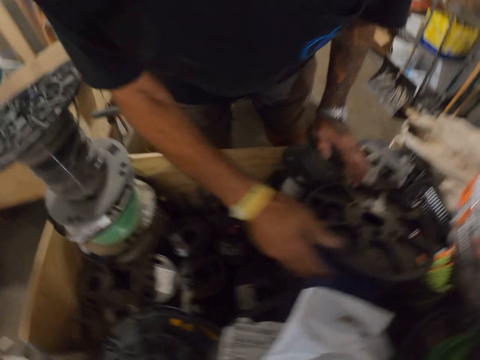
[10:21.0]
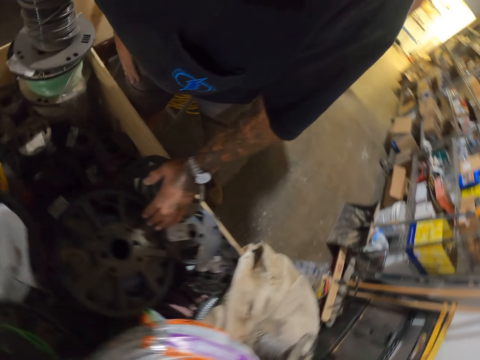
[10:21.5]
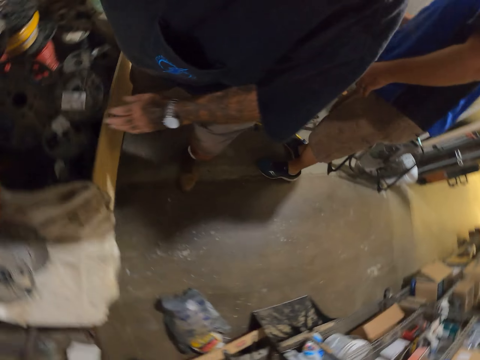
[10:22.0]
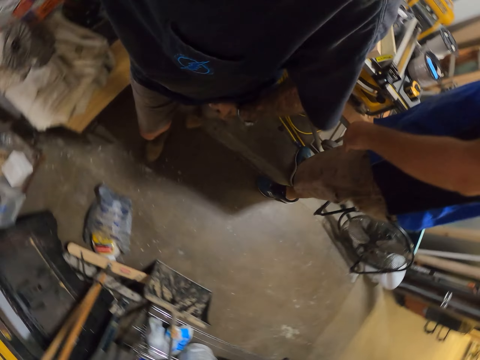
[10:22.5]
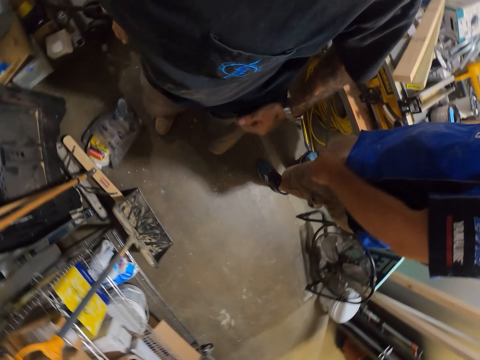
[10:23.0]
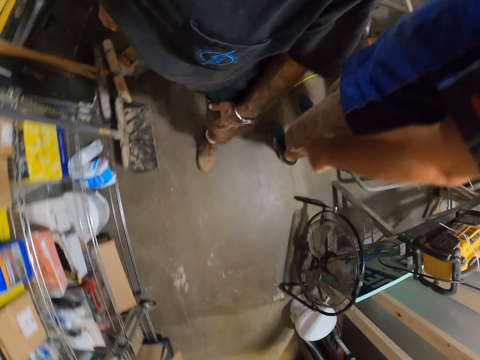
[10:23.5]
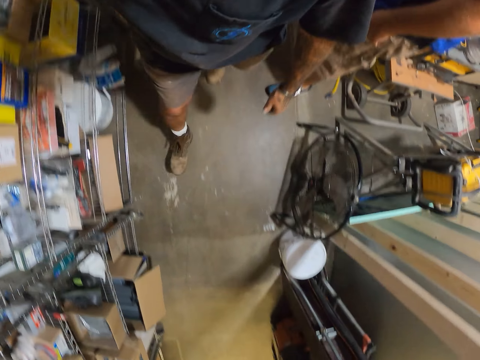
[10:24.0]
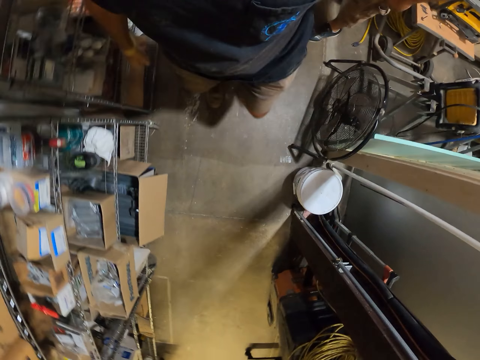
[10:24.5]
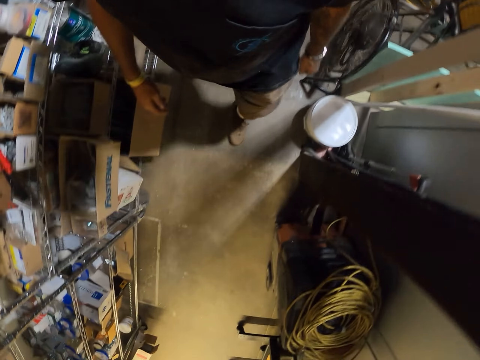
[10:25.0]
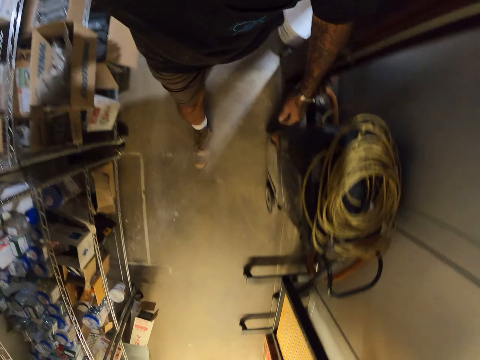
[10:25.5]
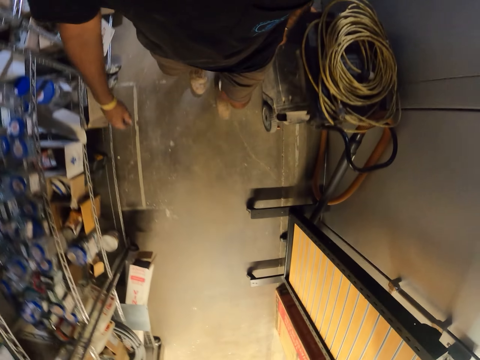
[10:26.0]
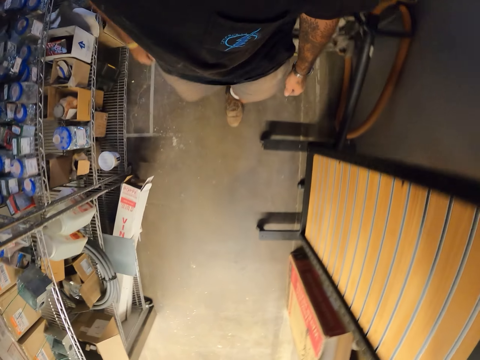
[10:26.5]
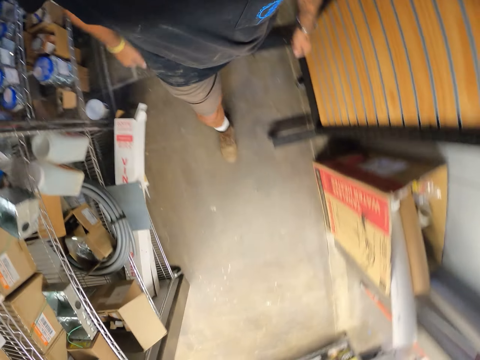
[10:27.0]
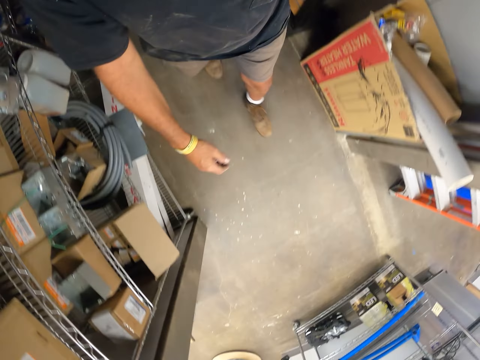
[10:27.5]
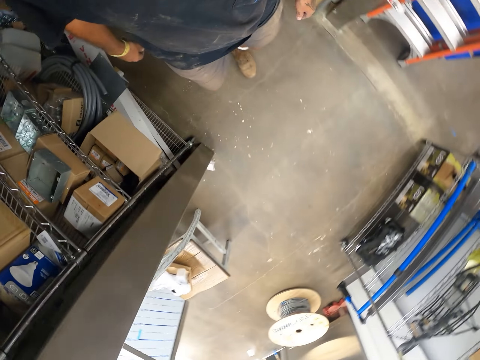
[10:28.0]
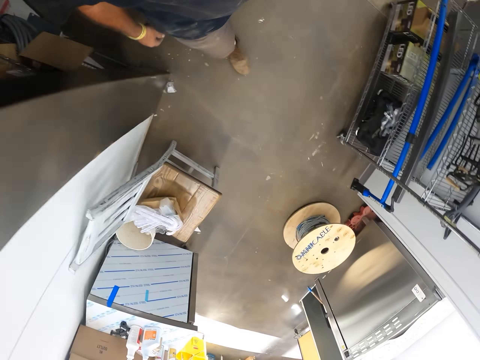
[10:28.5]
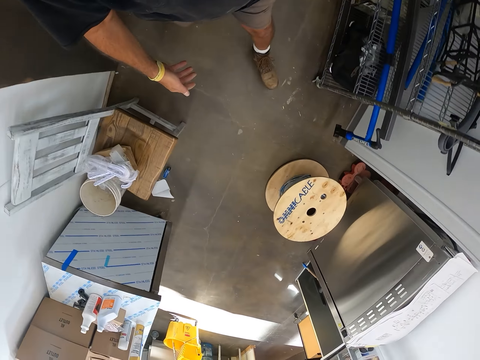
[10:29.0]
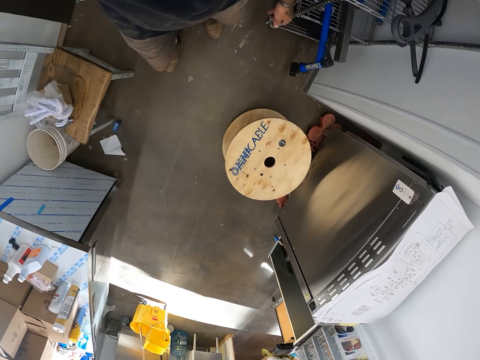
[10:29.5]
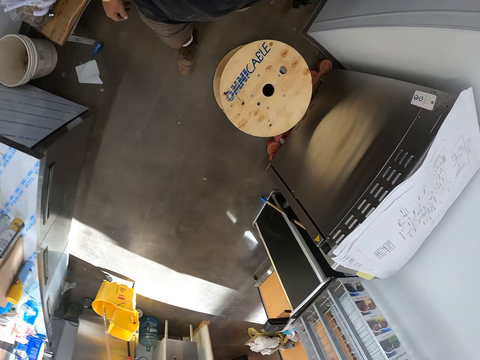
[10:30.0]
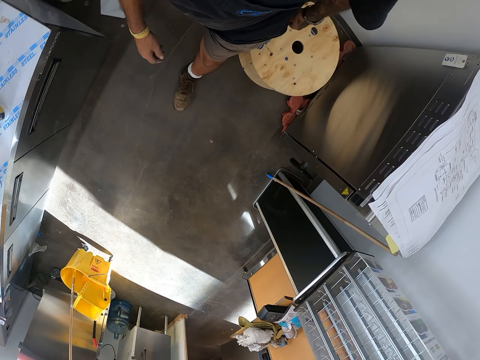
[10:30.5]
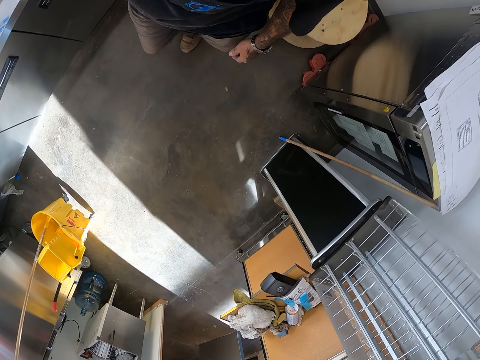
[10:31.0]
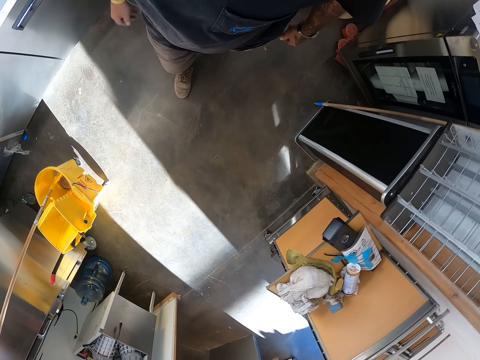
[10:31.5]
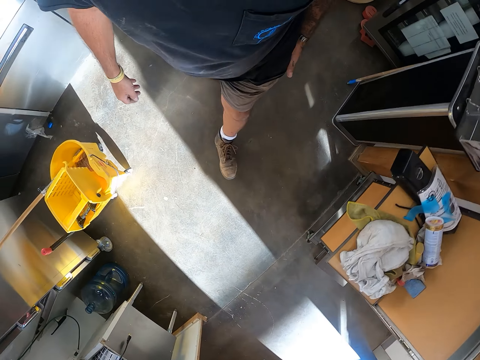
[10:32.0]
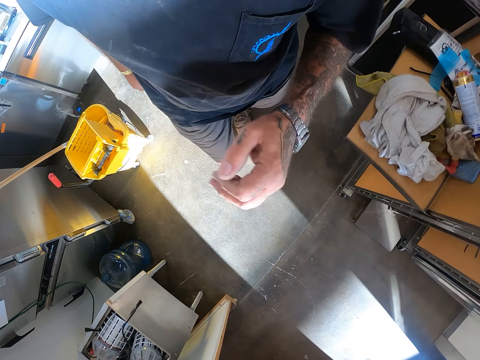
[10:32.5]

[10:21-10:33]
The camera wearer walks around.

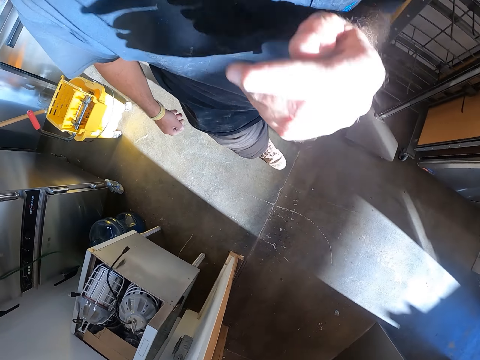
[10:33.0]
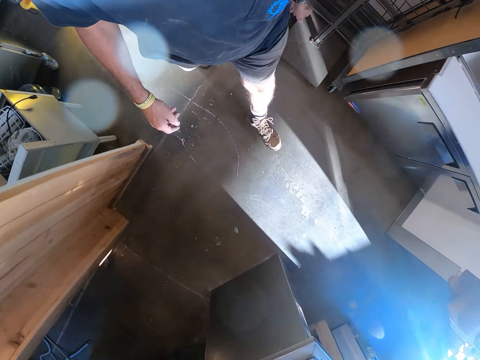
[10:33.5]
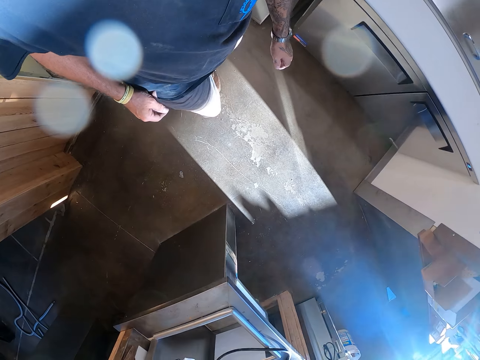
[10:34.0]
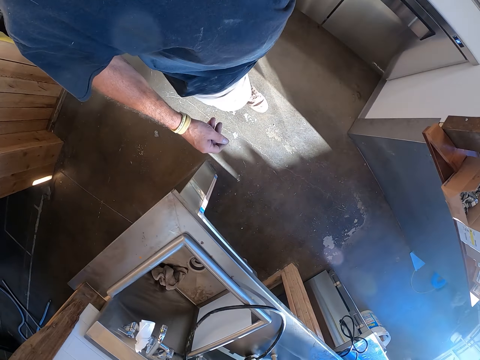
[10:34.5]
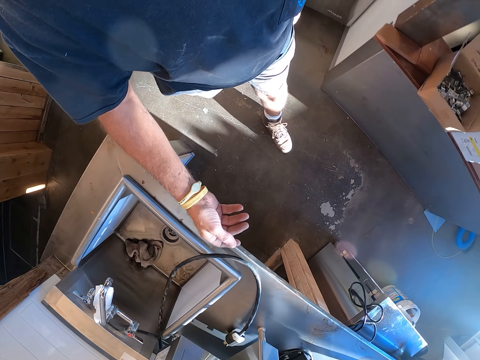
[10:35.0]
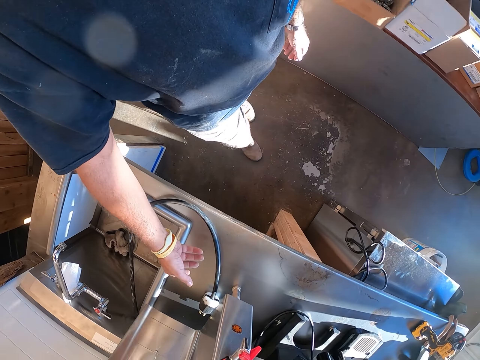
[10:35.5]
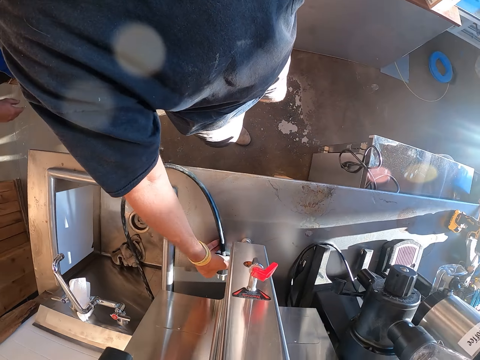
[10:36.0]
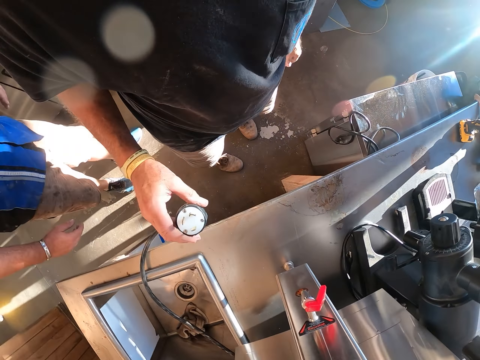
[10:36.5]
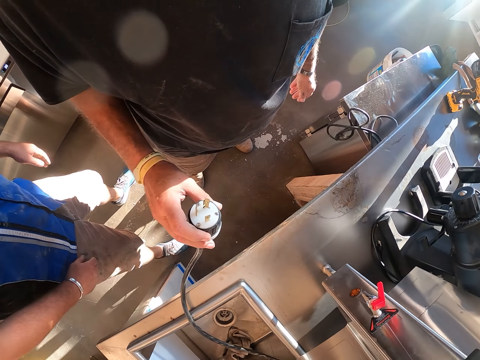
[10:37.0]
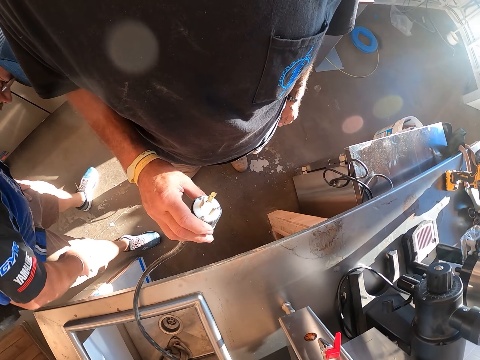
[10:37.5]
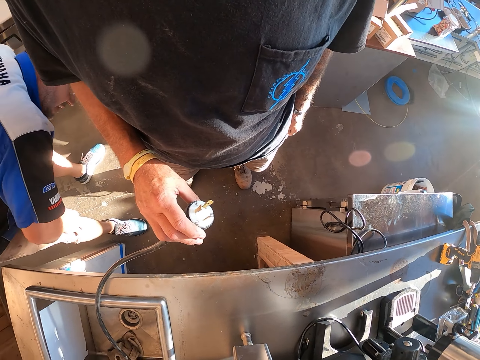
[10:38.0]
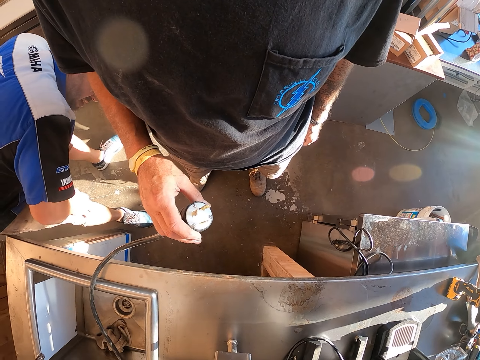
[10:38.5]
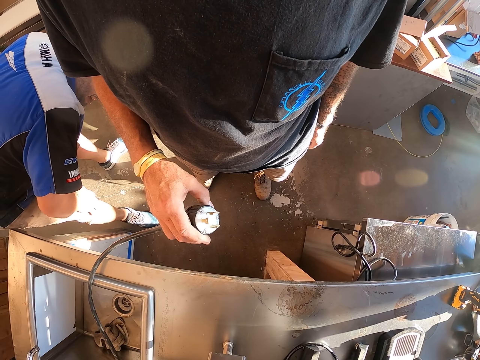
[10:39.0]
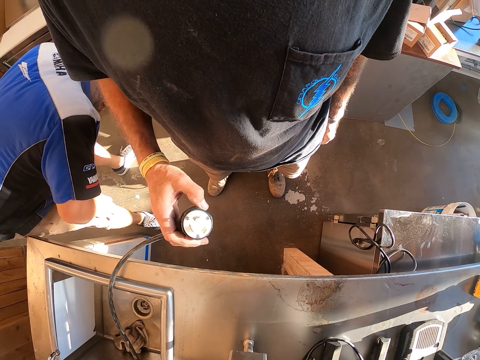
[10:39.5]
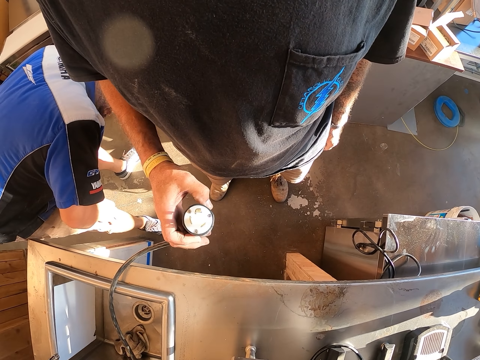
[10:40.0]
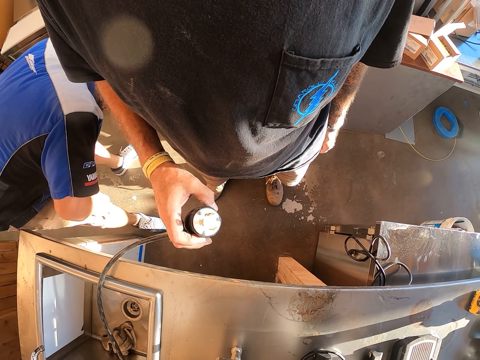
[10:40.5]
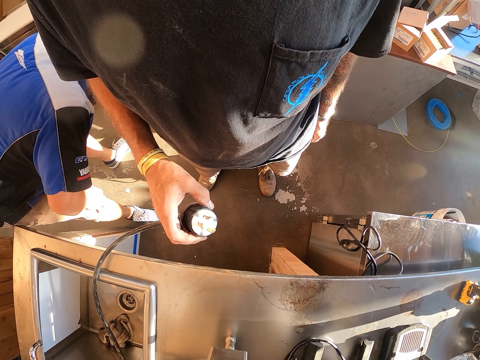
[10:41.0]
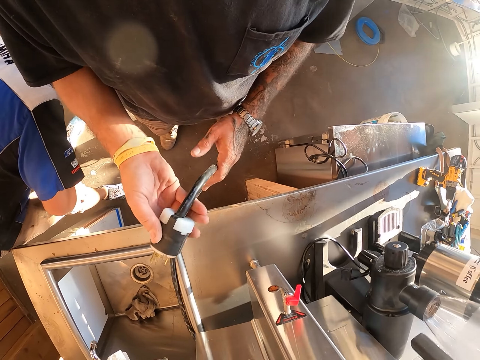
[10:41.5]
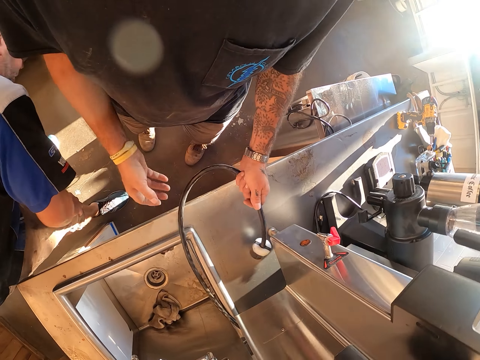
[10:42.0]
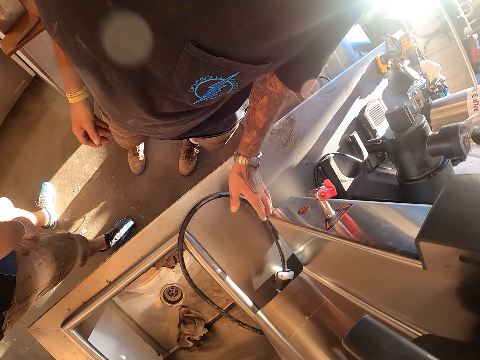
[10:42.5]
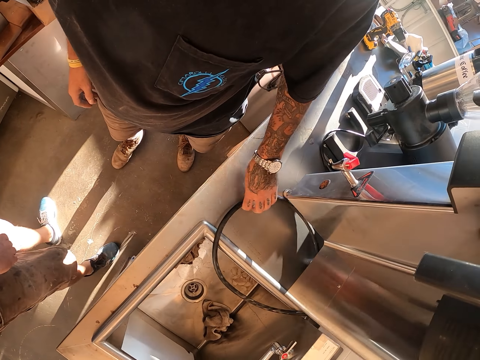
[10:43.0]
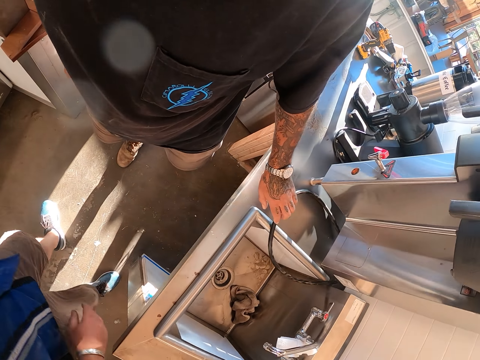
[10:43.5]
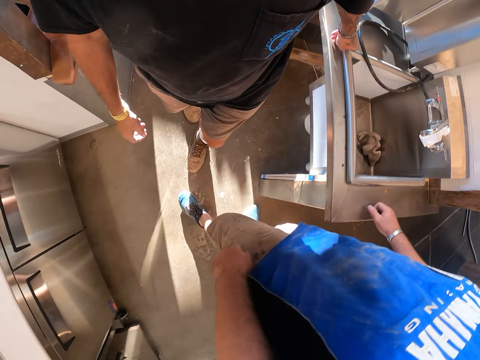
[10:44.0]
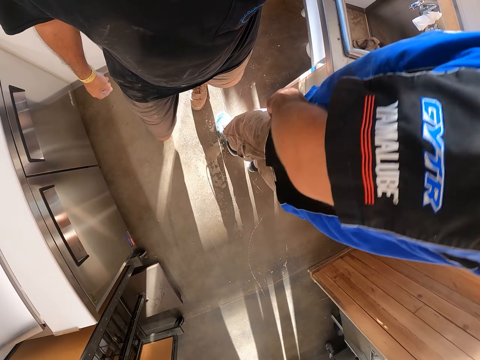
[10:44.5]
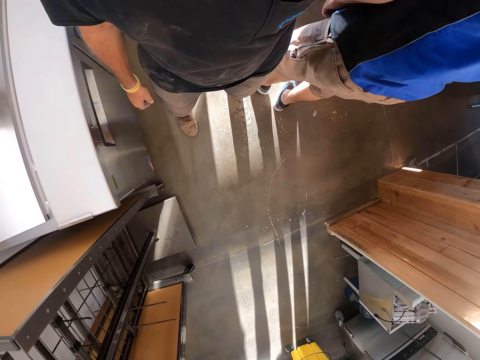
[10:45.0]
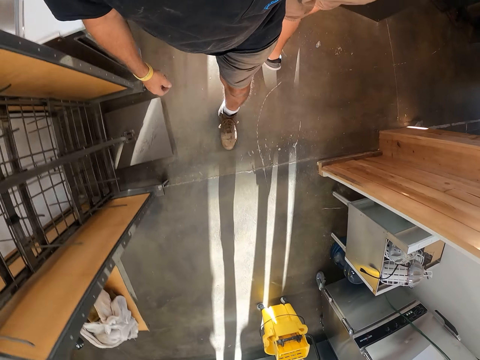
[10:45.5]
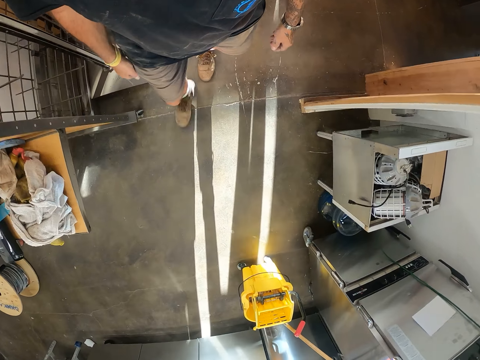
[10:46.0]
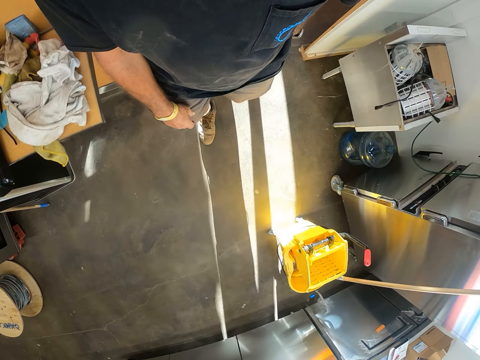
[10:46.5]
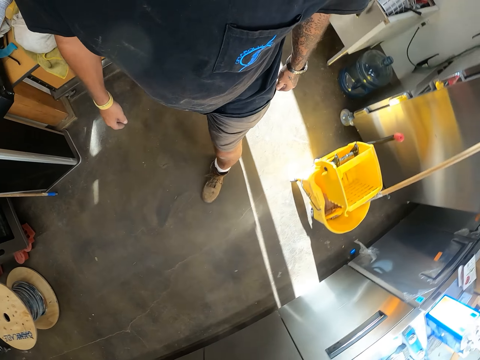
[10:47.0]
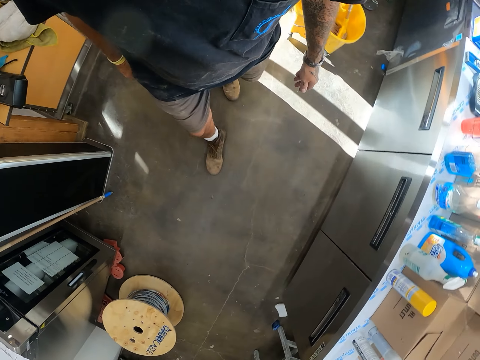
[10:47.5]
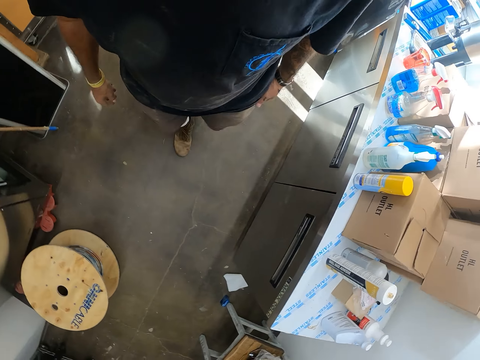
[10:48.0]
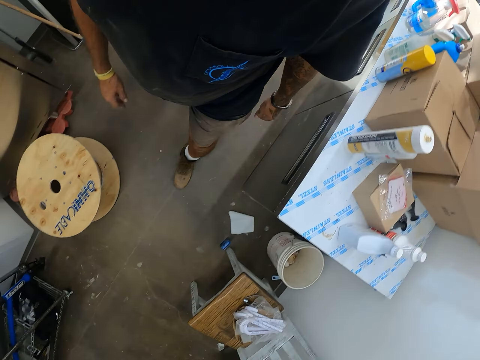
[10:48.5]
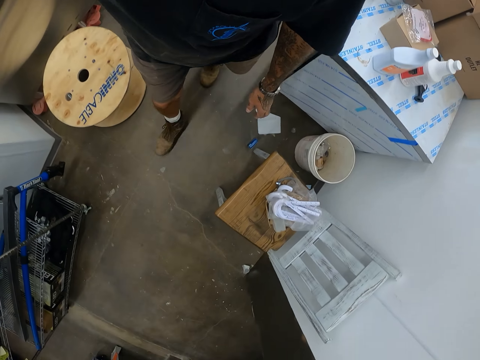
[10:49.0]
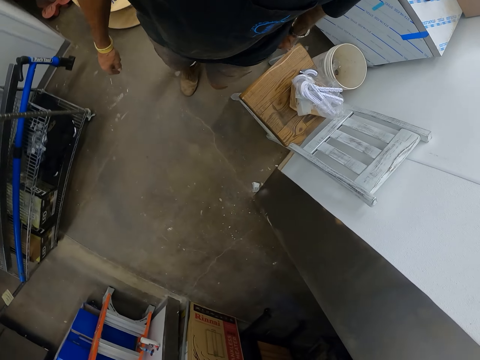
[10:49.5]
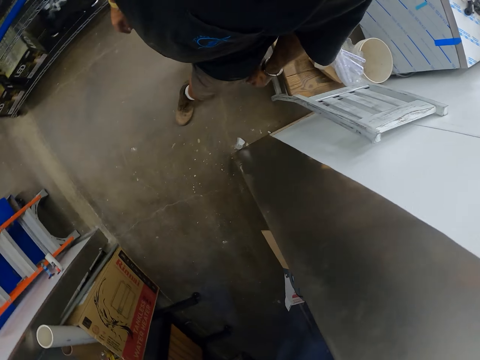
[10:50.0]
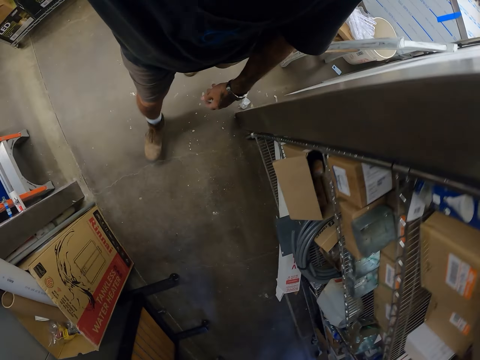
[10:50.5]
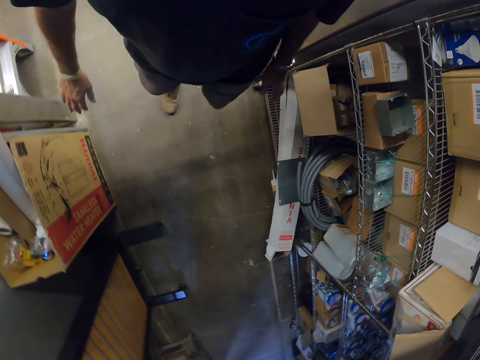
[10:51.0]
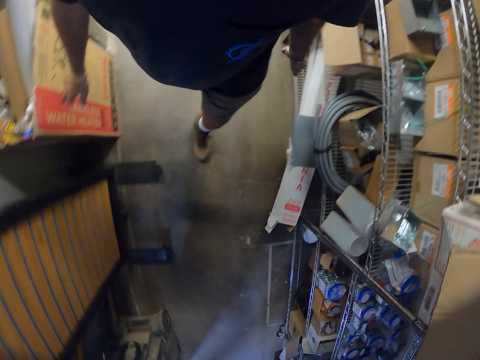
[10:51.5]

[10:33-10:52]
The camera wearer picks the cable on the table. They look at a plug-in cable. They put the plug-in cable back on the counter. They walk around.
